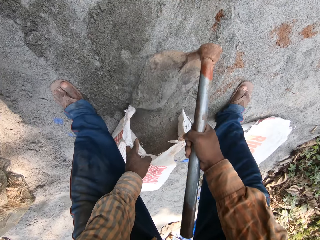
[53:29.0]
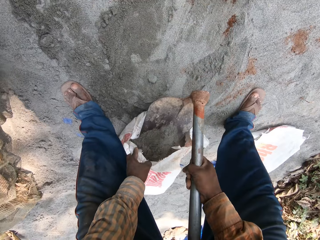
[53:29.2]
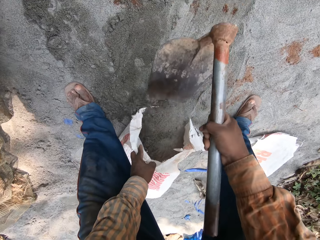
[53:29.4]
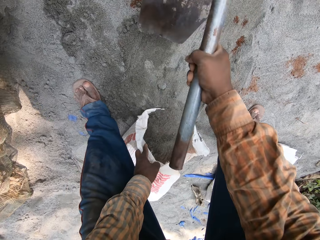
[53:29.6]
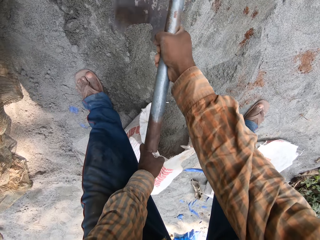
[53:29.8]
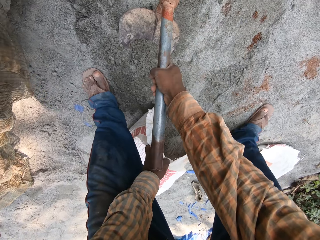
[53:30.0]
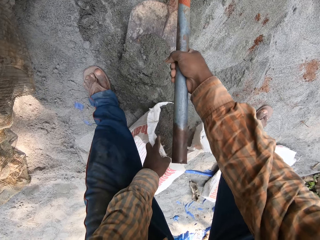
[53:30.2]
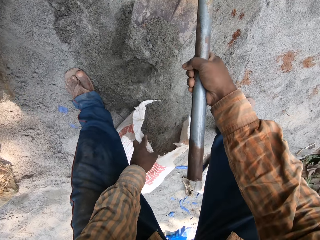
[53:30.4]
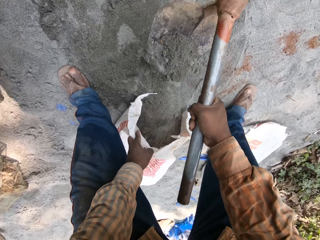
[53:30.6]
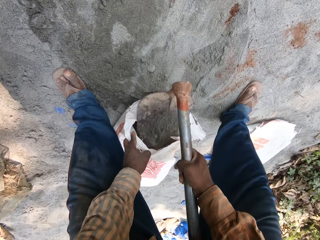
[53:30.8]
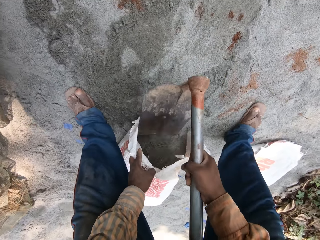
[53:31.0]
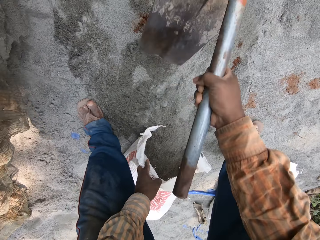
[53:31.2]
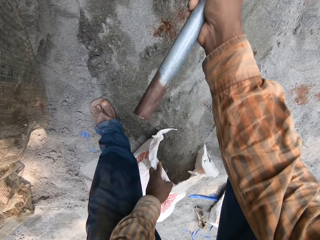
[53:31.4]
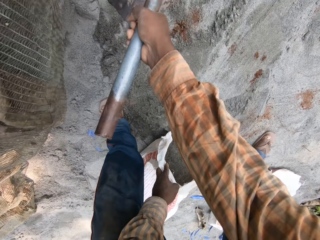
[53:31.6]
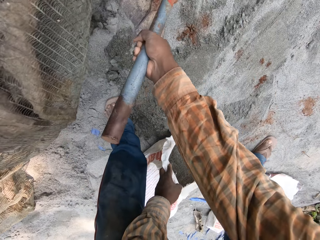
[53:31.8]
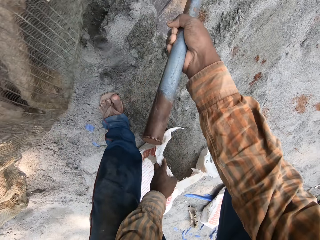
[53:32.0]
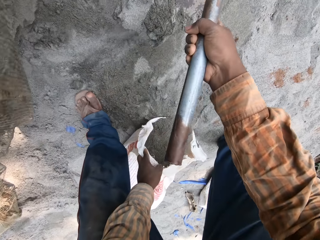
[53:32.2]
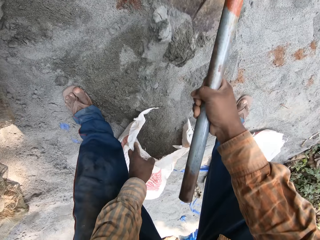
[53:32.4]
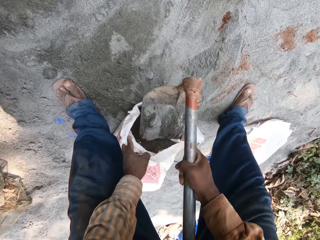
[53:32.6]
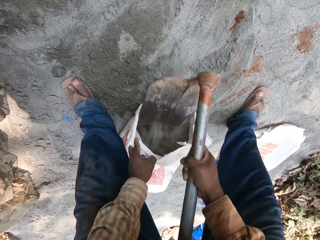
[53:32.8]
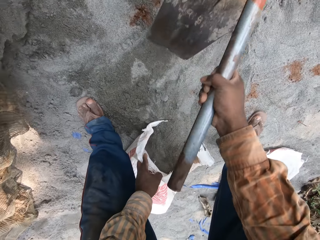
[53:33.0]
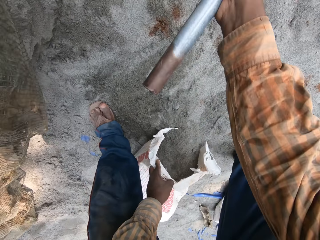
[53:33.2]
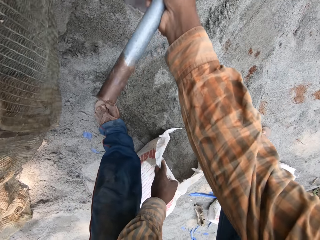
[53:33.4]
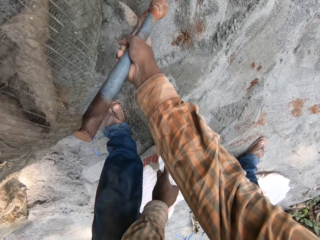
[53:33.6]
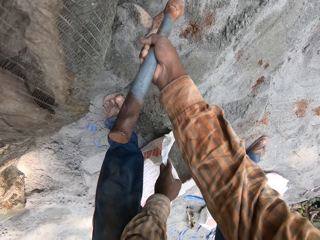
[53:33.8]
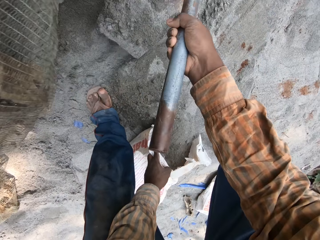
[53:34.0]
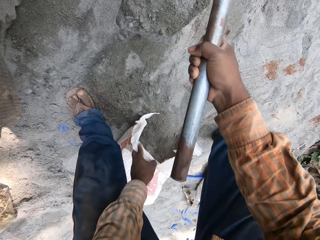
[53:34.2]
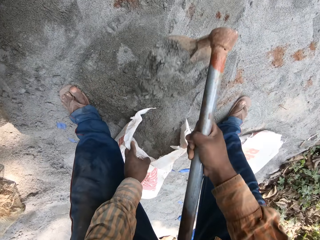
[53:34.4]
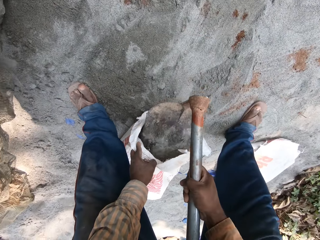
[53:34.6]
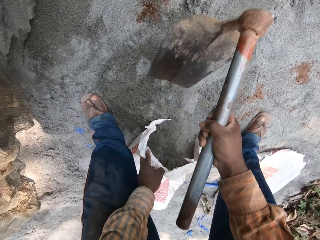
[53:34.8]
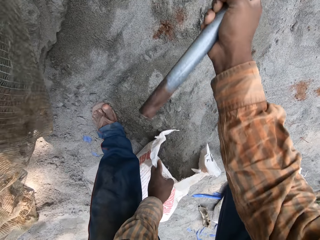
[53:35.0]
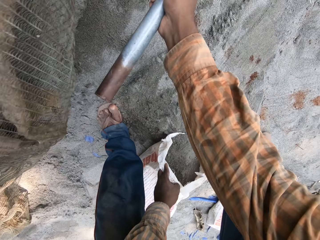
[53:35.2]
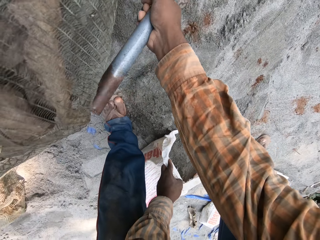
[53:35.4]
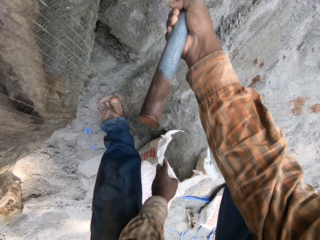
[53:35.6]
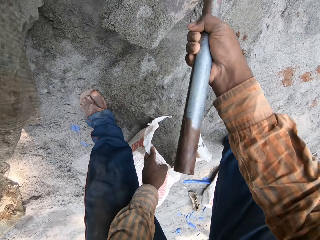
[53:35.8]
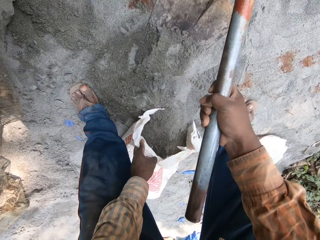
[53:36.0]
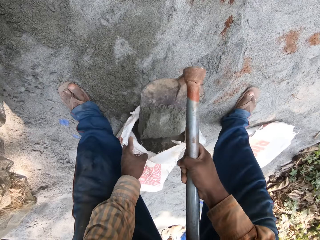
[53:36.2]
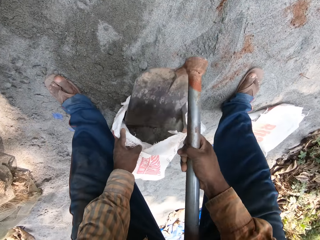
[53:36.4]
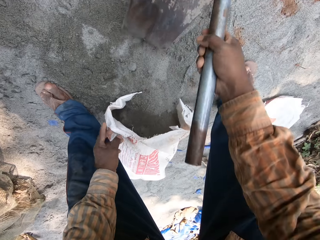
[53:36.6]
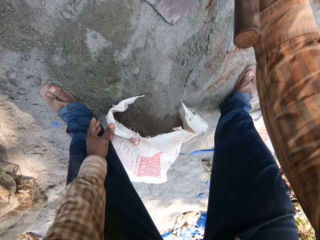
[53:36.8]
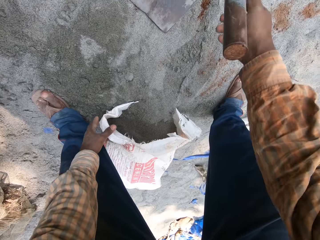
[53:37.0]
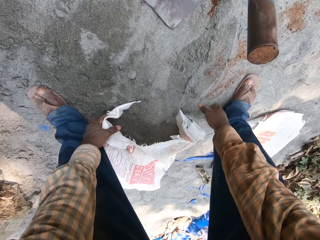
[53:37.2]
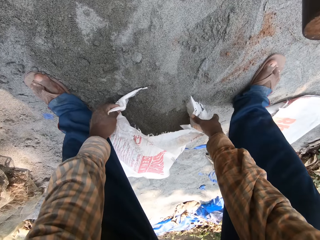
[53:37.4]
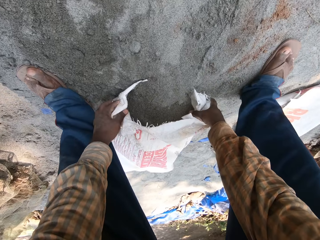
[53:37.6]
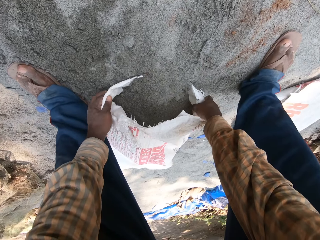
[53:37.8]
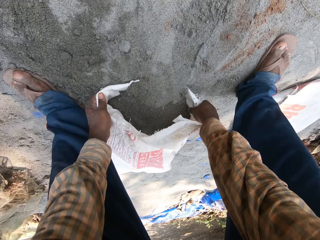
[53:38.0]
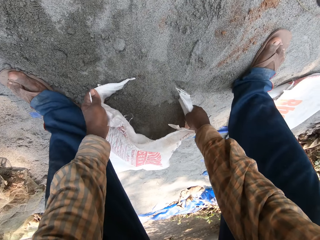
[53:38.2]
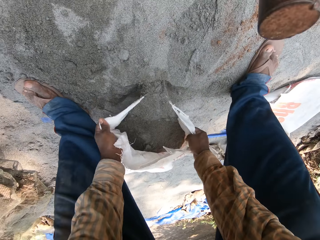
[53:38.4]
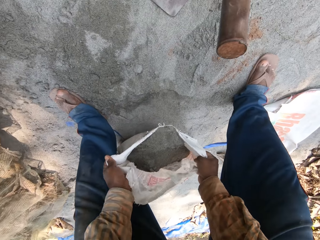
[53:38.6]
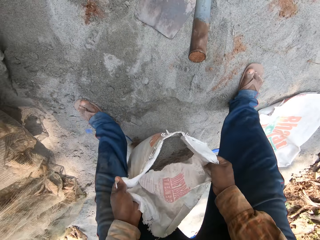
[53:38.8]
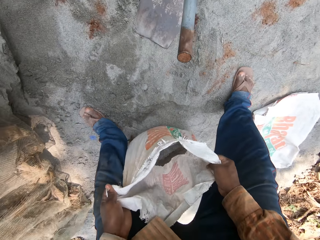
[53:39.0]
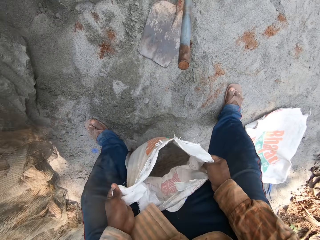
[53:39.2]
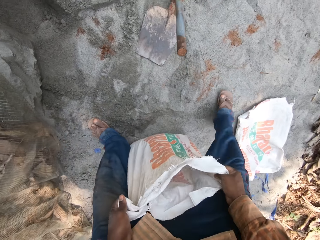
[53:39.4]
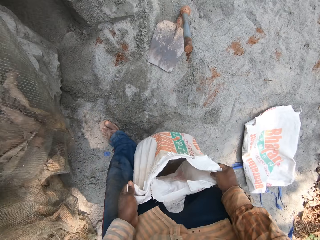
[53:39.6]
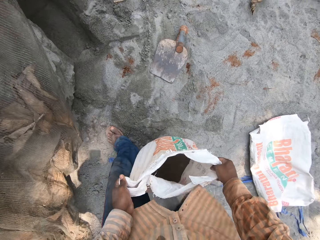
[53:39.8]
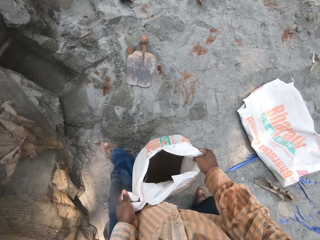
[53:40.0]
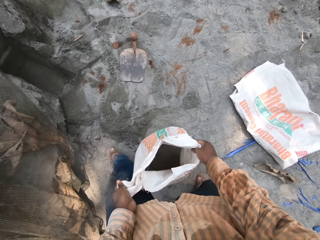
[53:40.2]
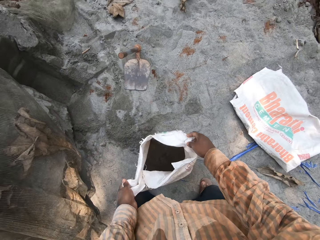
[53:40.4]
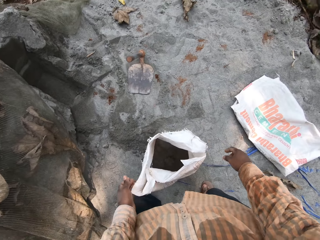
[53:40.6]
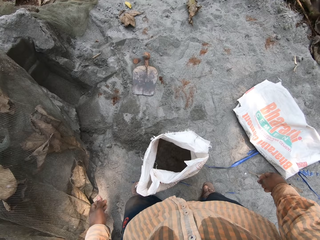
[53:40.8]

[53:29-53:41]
The camera wearer scoops the sand. He puts the sand on the bag. He scoops the sand. He puts the sand on the bag. He scoops the sand. He puts the sand on the bag. He scoops the sand. He puts the sand on the bag. He scoops the sand. He puts the sand on the bag. He drops the hoe on the sand with his right hand. He lifts the sack on the ground with both hands.

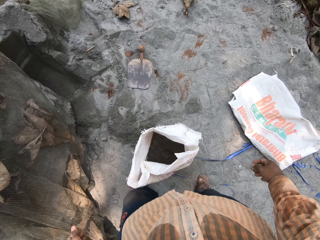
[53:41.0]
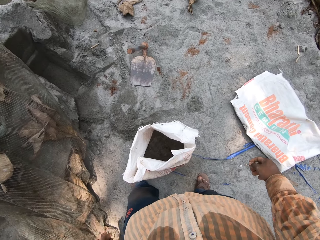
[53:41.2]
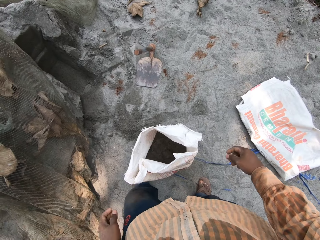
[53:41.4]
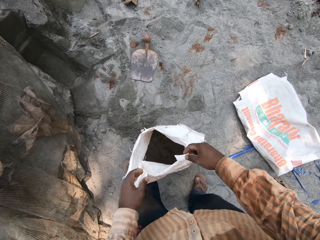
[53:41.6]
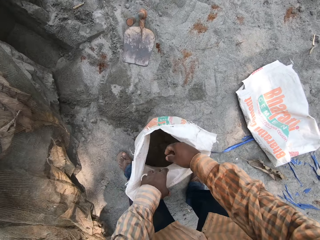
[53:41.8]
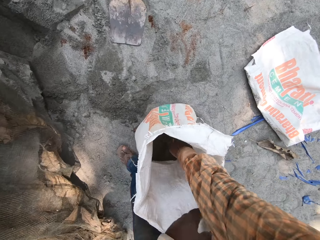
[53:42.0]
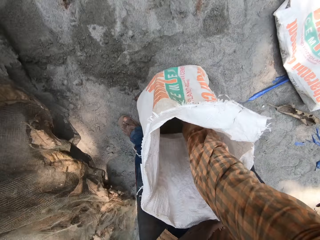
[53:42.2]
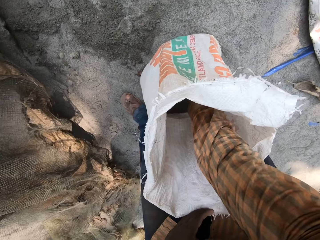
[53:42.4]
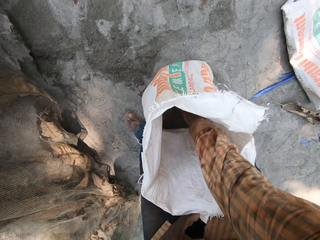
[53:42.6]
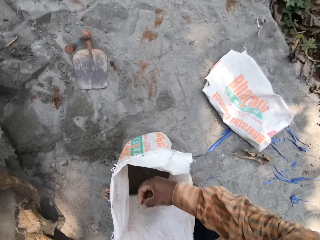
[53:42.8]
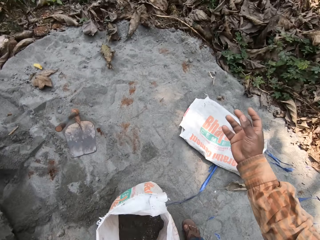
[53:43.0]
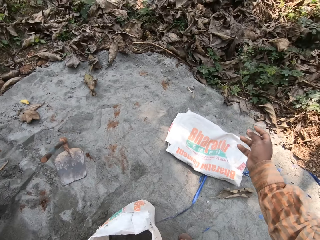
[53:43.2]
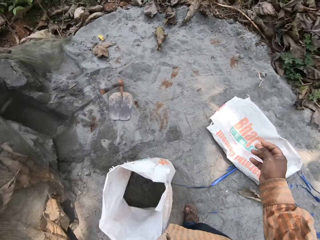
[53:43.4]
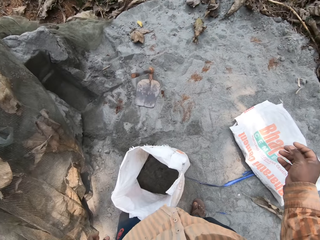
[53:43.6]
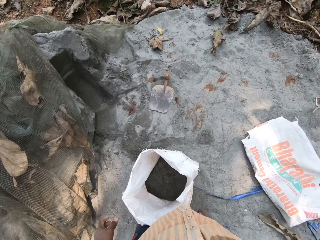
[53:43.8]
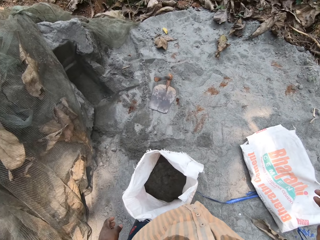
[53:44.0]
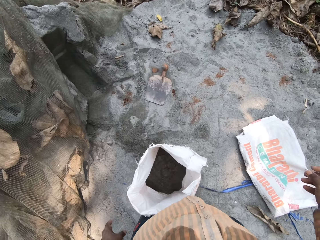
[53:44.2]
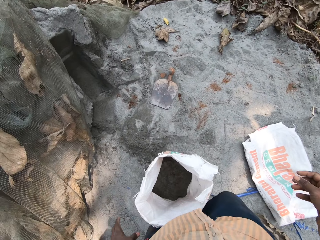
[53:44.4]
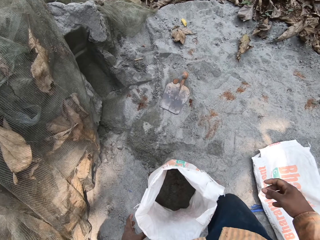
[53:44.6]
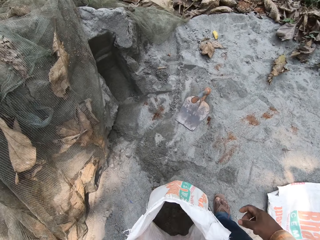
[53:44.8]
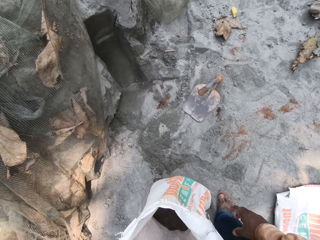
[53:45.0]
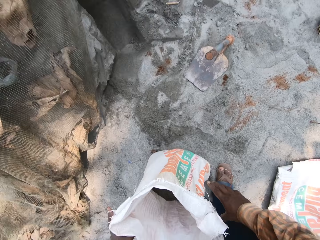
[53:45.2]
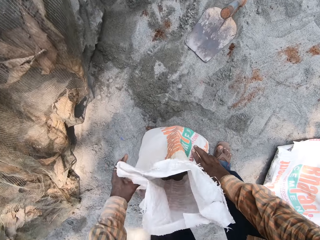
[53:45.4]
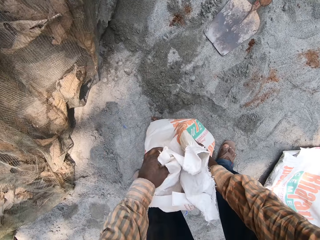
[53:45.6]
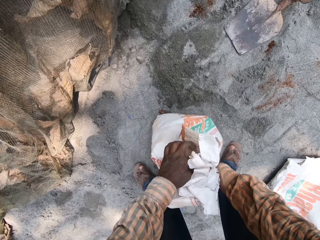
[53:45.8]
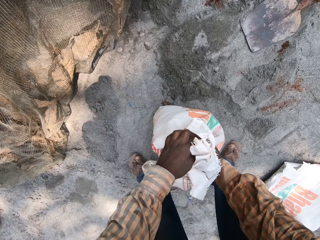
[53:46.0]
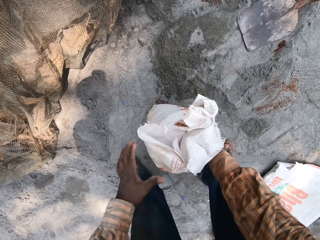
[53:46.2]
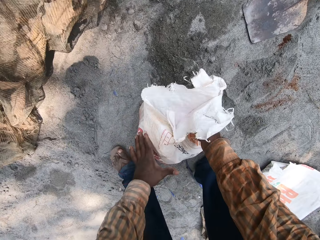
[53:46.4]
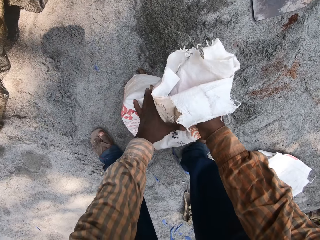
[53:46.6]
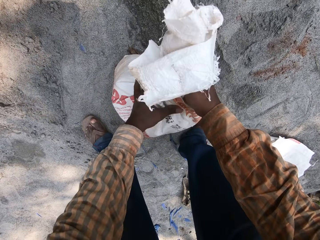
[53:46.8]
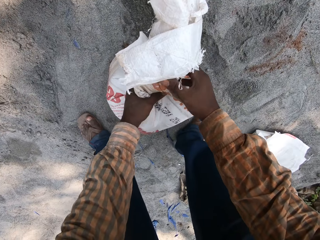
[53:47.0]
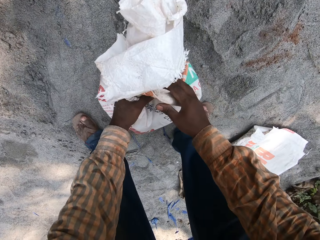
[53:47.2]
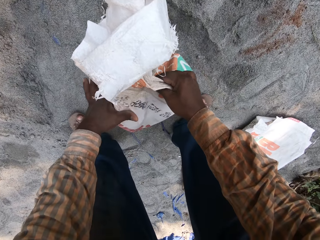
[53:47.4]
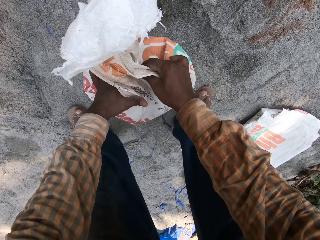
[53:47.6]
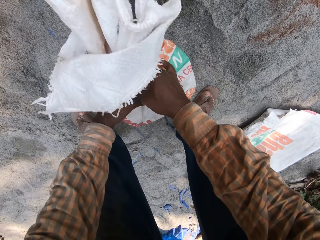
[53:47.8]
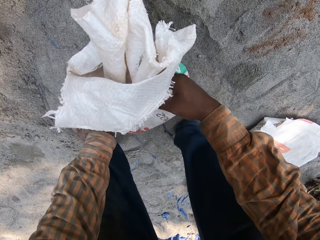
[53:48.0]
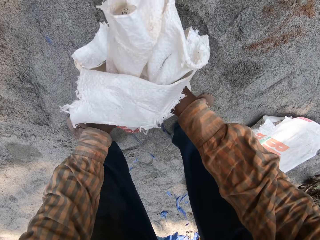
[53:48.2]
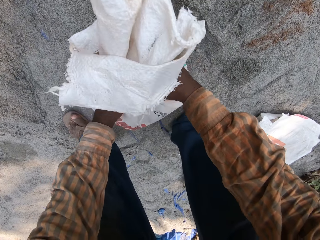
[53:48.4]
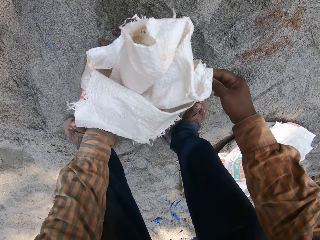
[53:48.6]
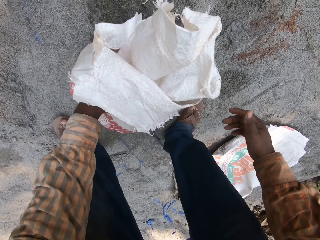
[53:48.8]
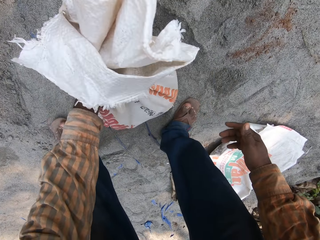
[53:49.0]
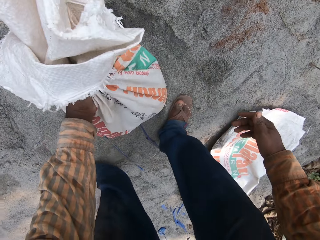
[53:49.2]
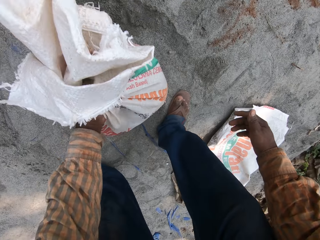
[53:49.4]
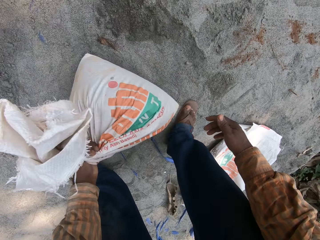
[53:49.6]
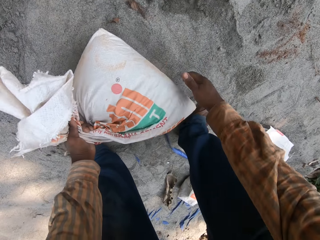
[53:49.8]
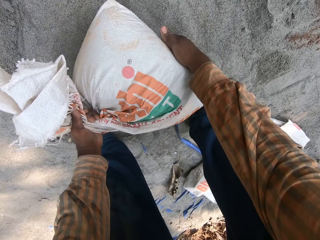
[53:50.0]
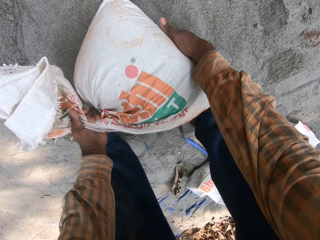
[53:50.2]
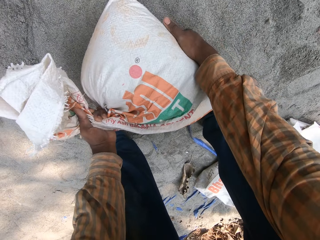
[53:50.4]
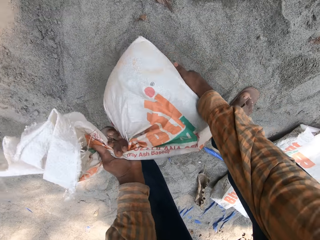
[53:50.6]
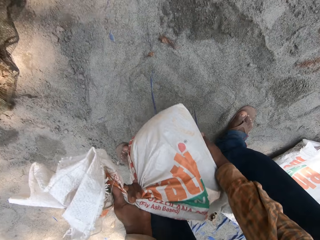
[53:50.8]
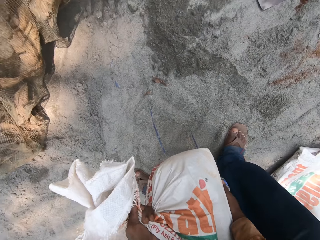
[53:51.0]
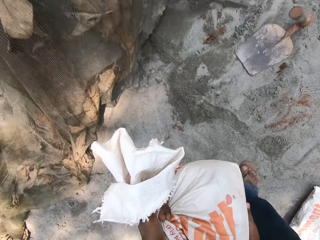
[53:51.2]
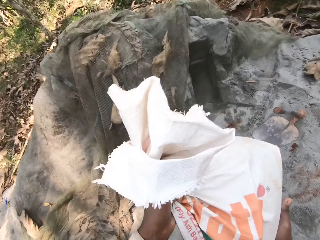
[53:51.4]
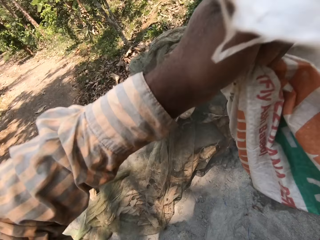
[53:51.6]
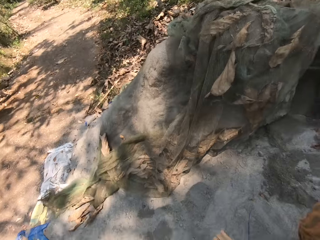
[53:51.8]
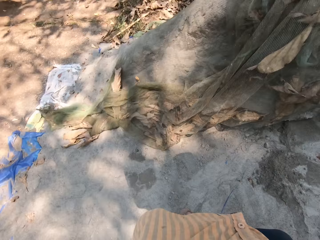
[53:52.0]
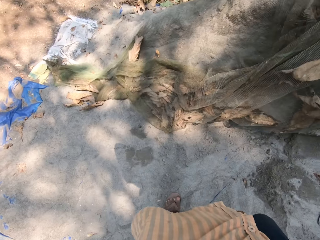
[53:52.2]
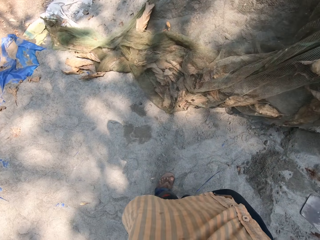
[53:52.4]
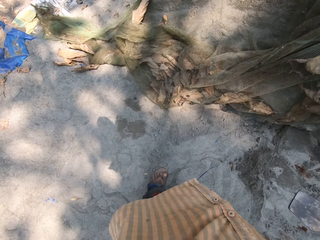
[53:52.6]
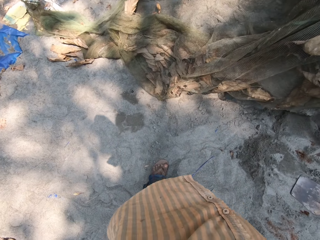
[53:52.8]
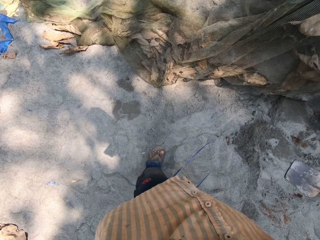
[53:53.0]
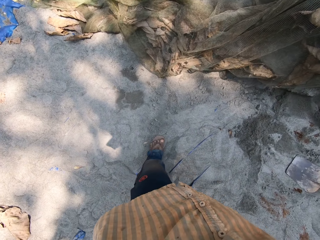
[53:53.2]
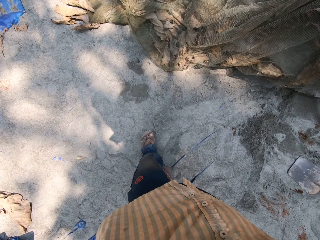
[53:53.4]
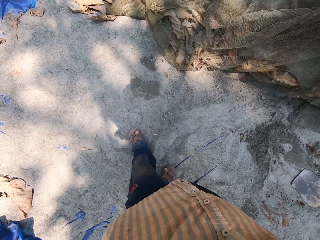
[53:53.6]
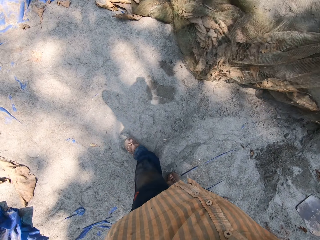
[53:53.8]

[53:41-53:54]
The camera wearer removes a stone from the sand in the sack with his right hand. He throws the stone on the ground with his right hand. He holds the sack with both hands. He folds the bag. He holds the sack with his left hand. He lifts the sack from the ground with both hands.
